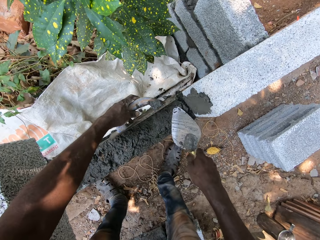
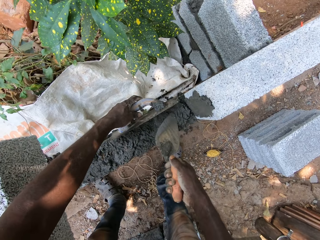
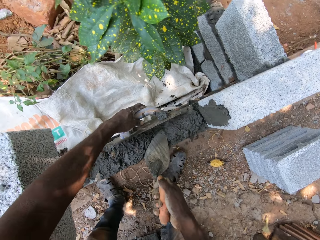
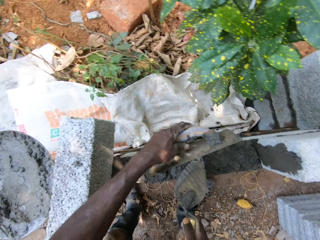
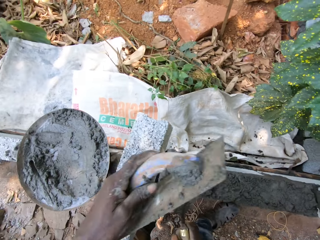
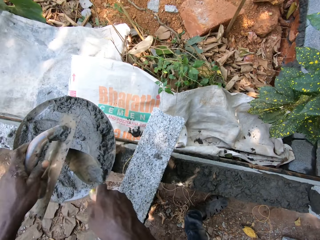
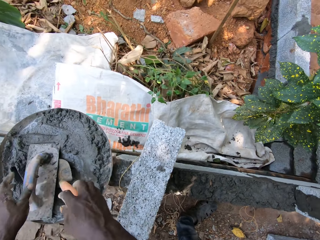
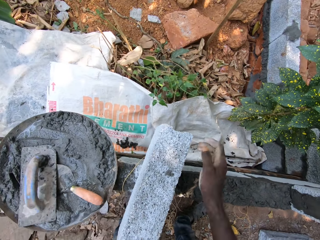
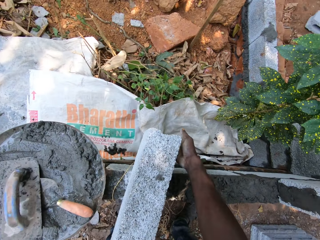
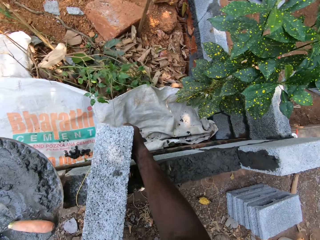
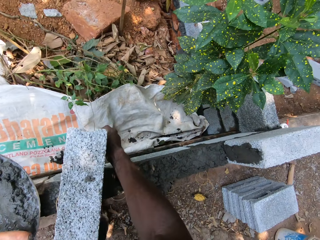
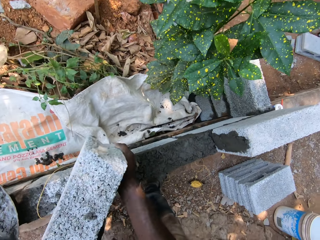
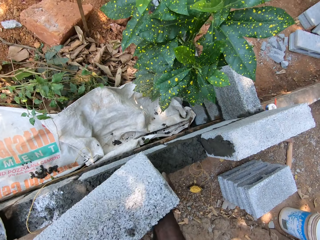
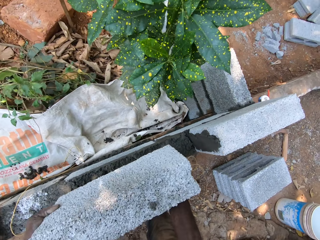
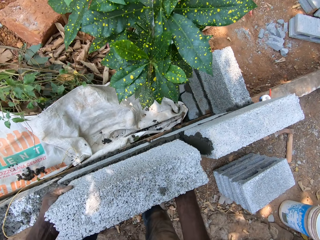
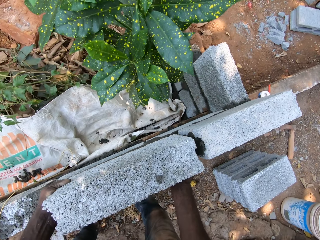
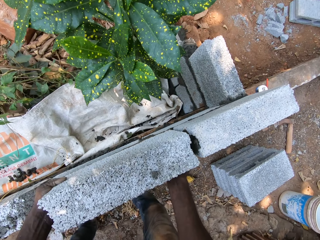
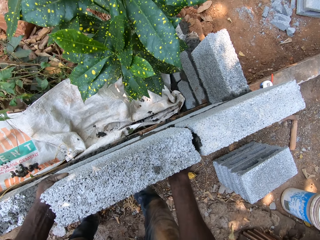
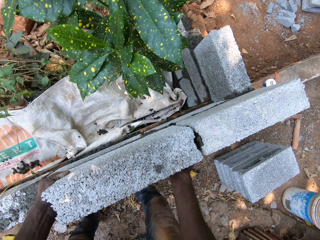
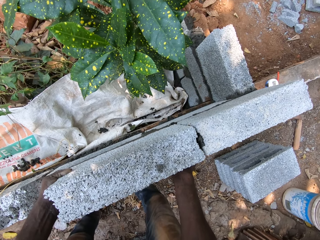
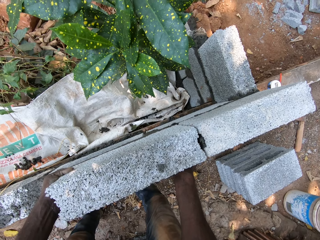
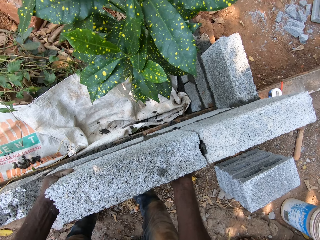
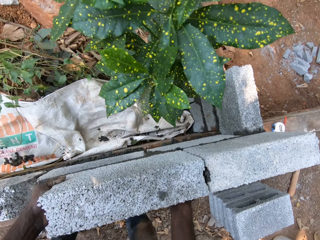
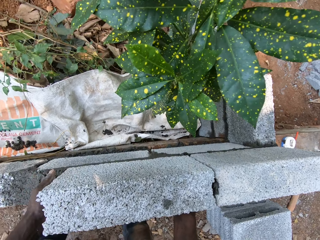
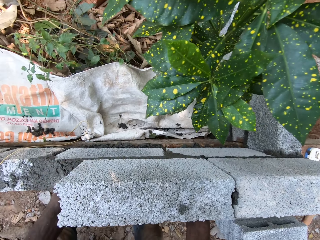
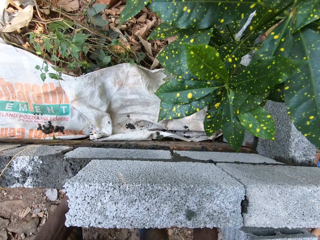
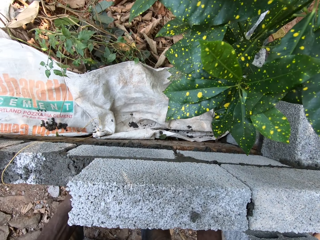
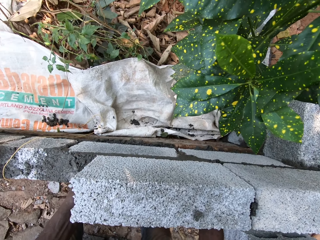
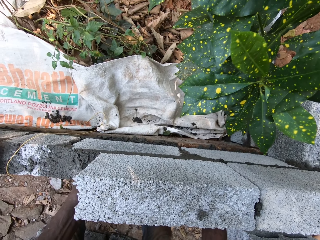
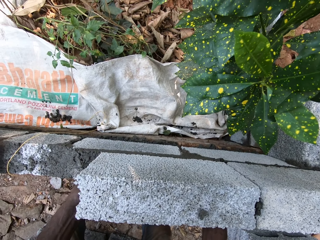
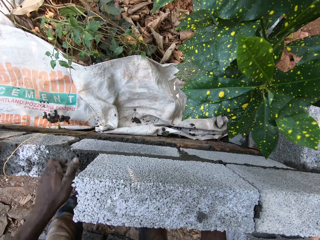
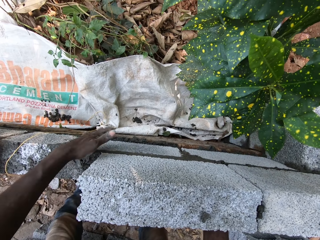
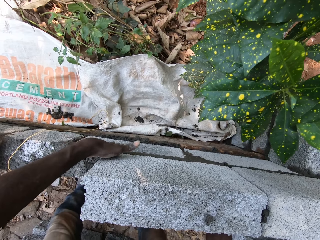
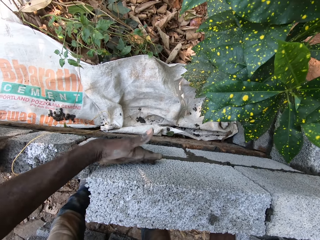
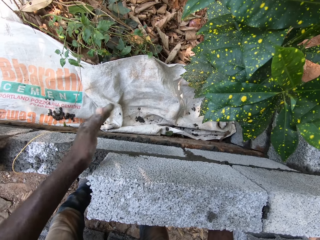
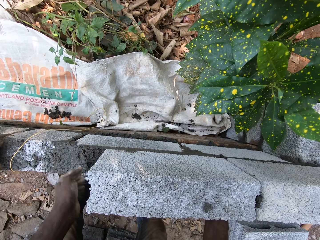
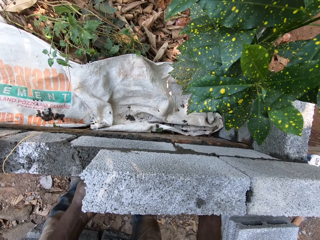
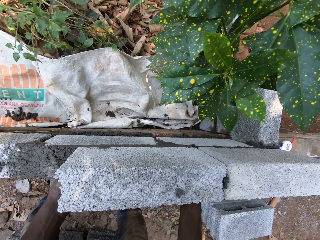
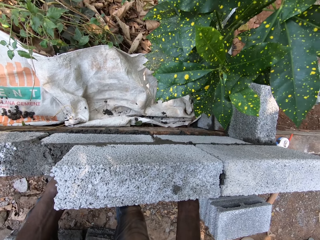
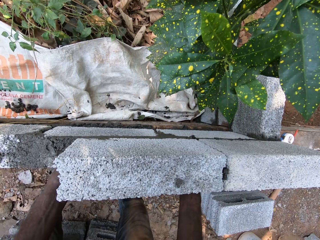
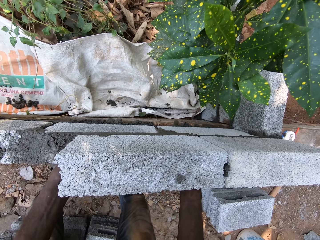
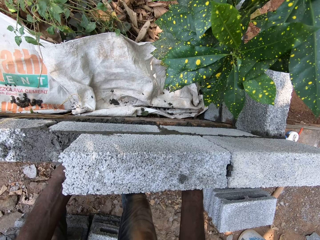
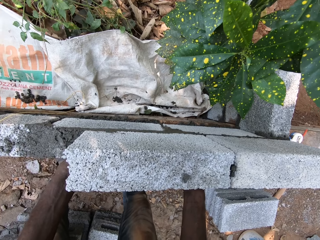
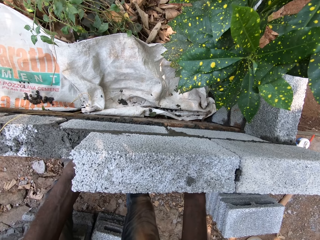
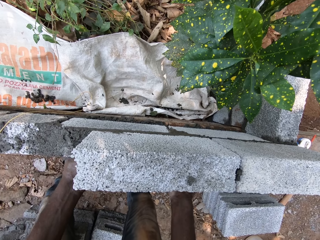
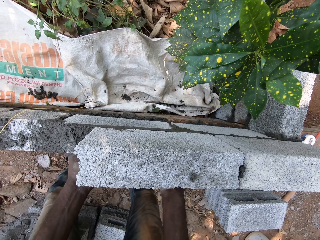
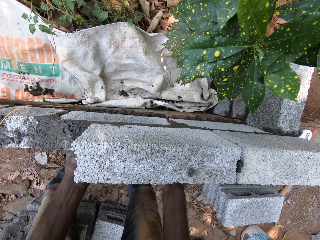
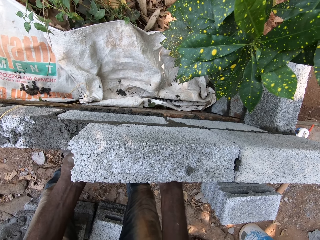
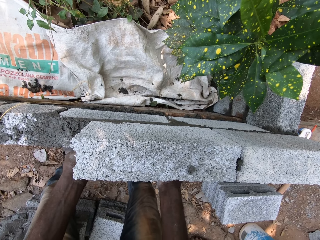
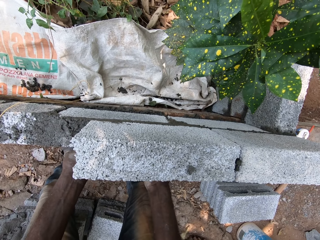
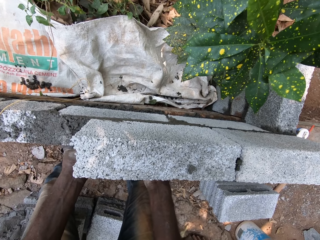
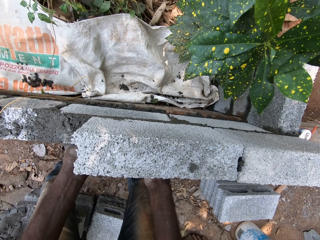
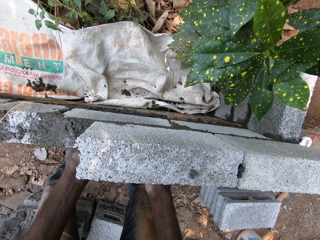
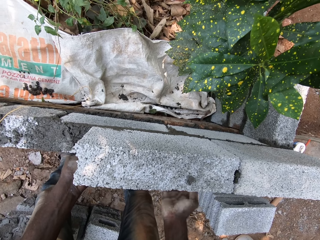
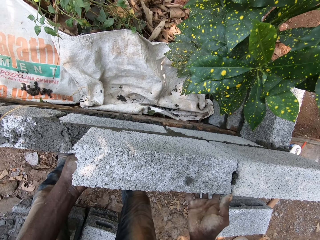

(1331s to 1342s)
The camera wearer drops the trowel into the bowl with his right hand. He drops the float into the bowl with his left hand. He adjusts the concrete block on the wall with both hands. He picks up the block. He wipes the wall with his left middle finger. He adjusts the concrete block on the wall with both hands.

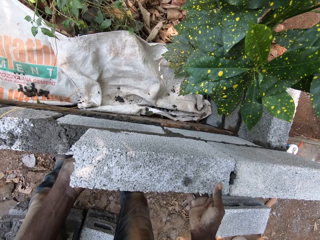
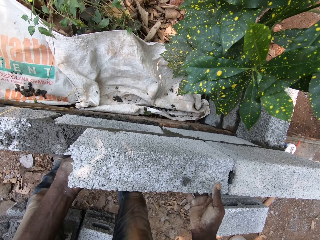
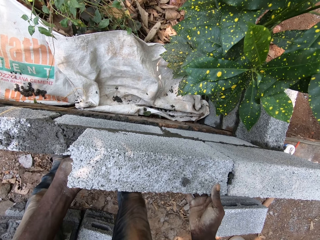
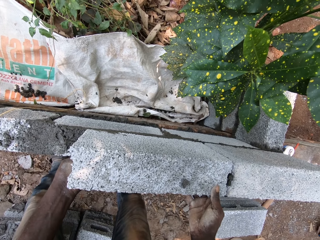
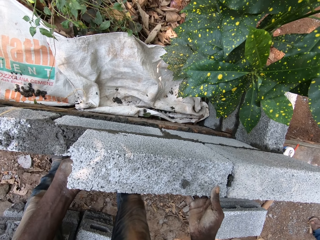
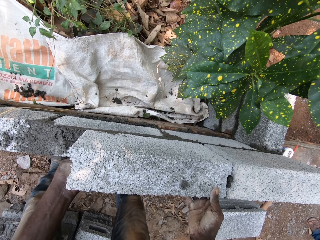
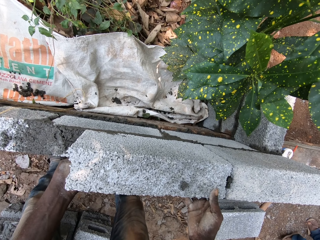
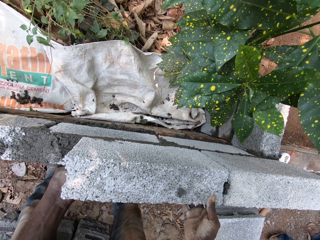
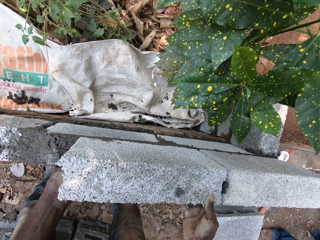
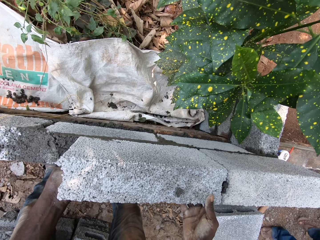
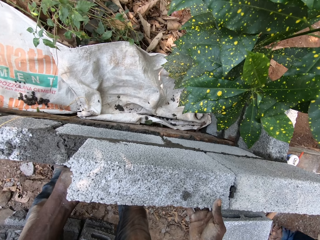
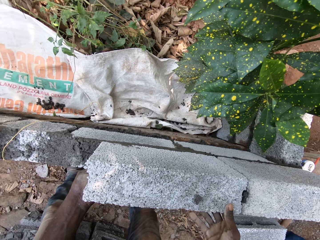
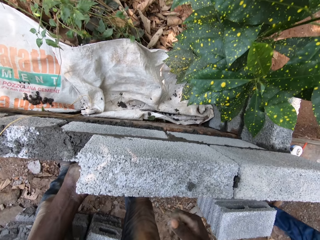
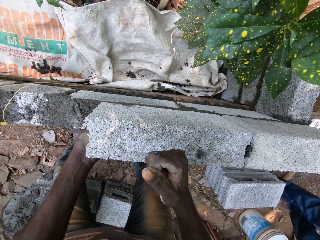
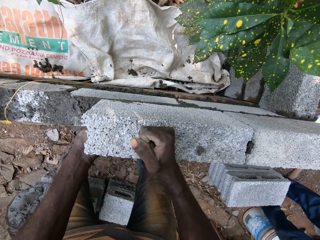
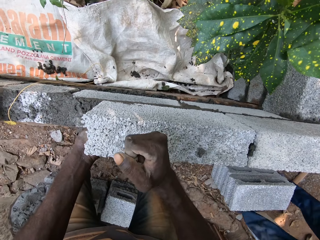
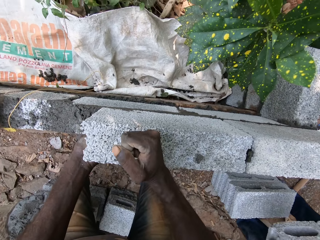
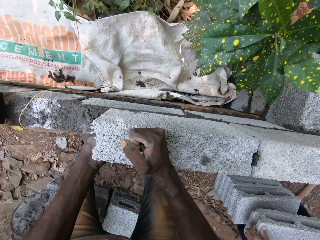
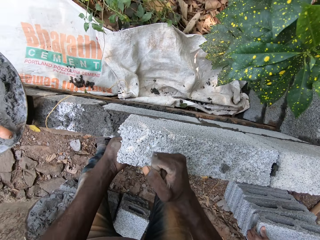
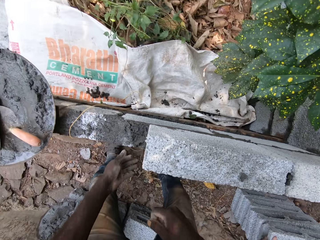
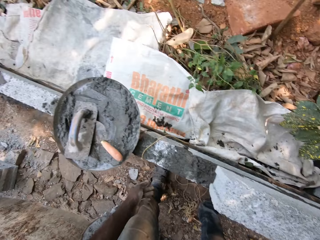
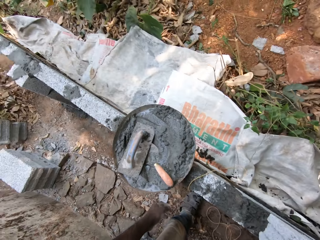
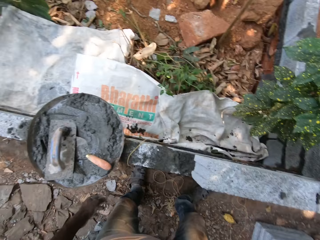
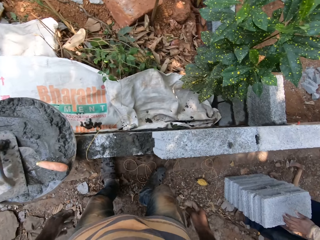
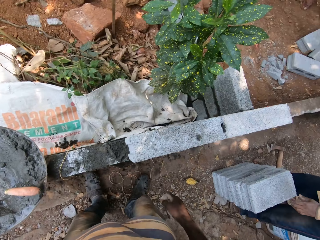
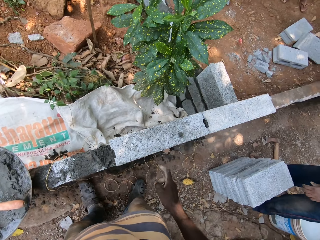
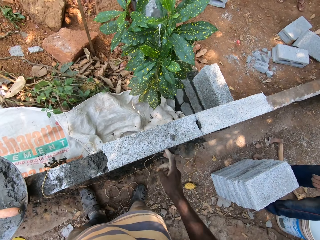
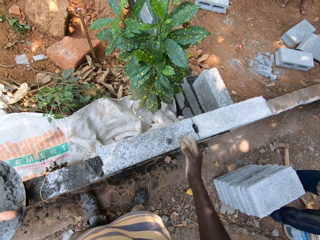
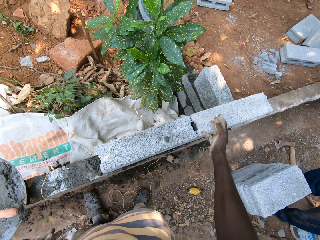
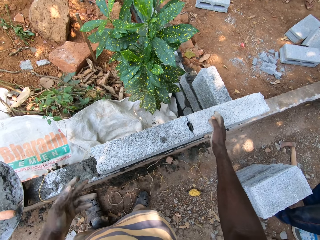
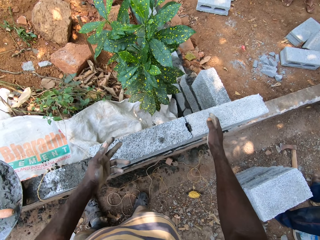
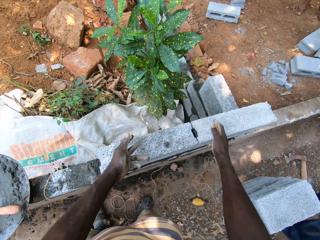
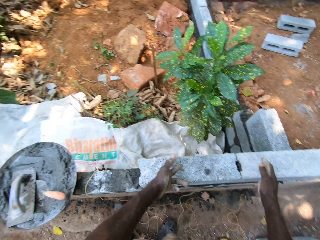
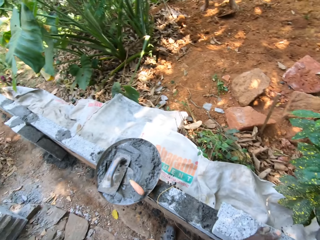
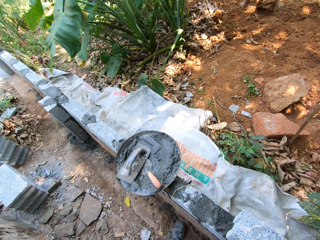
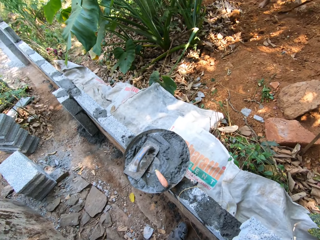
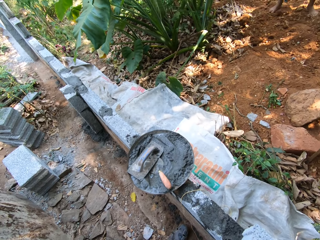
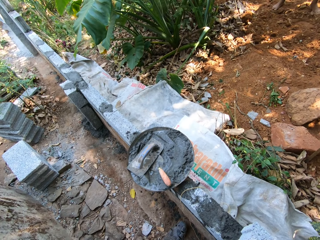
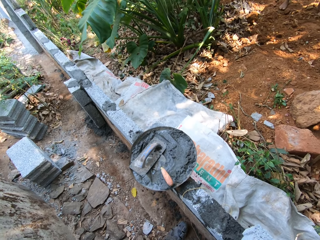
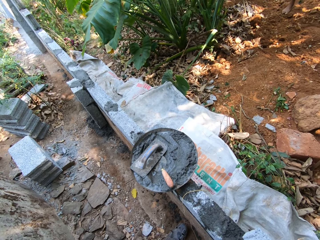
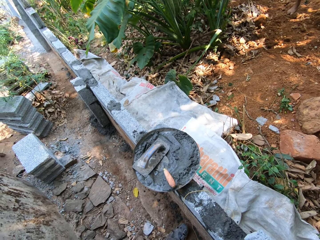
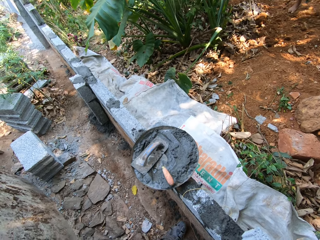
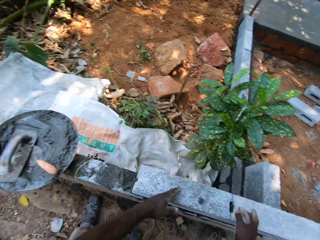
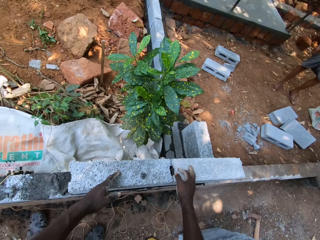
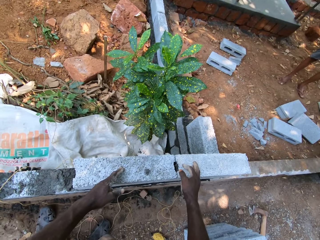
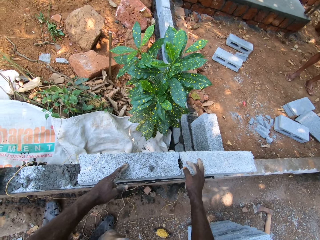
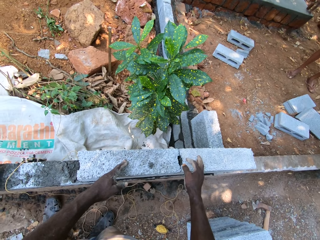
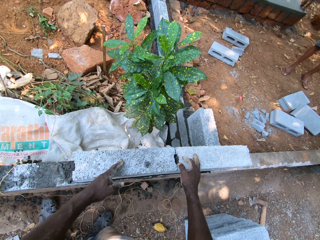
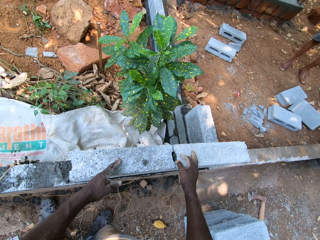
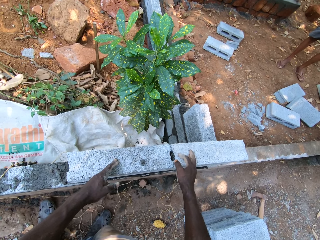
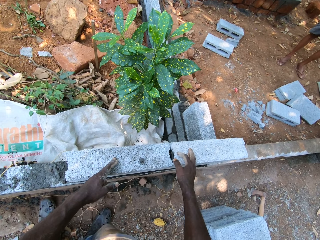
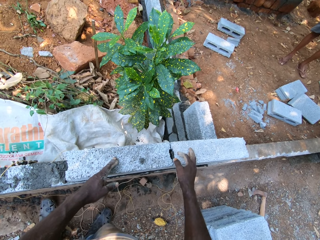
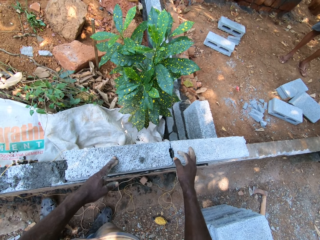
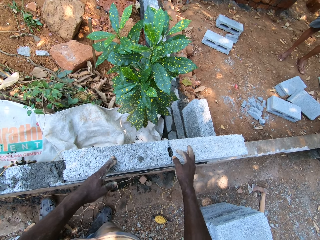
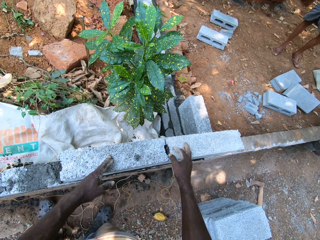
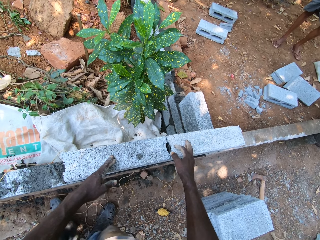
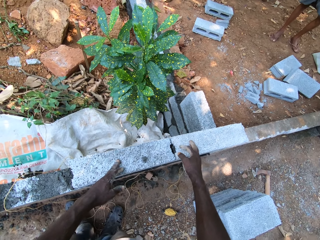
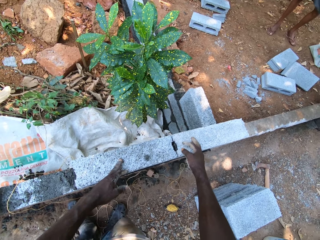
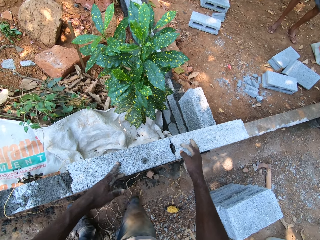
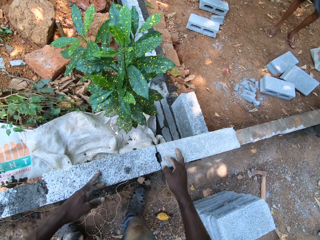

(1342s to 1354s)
A man walks around. The camera wearer hits the concrete block with his right hand. The man puts a block on top of another block. The camera wearer looks around. The man walks around. The camera wearer moves his hands. He places both hands on the concrete blocks. He looks around.
